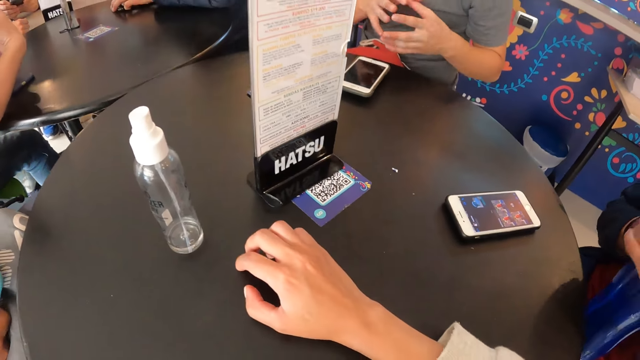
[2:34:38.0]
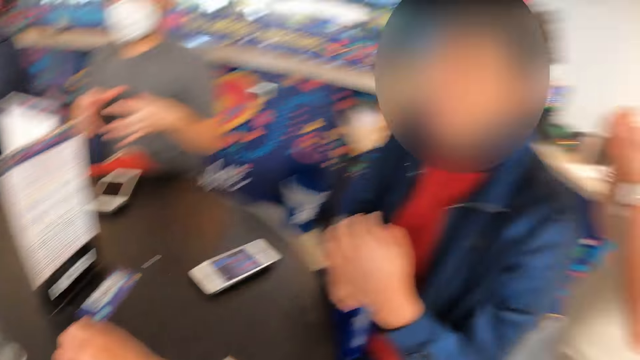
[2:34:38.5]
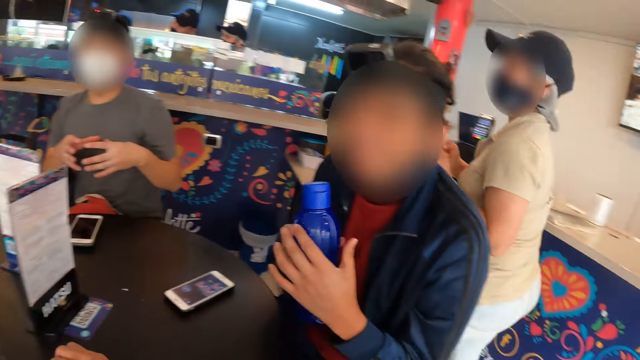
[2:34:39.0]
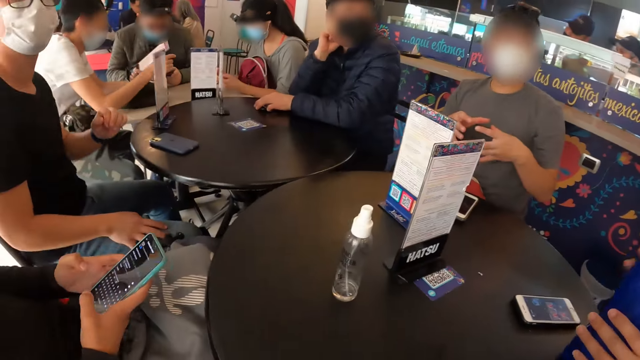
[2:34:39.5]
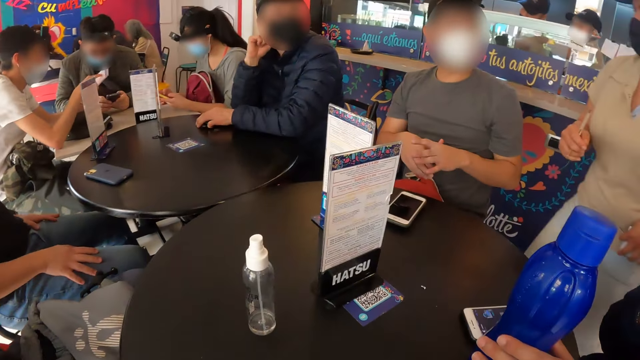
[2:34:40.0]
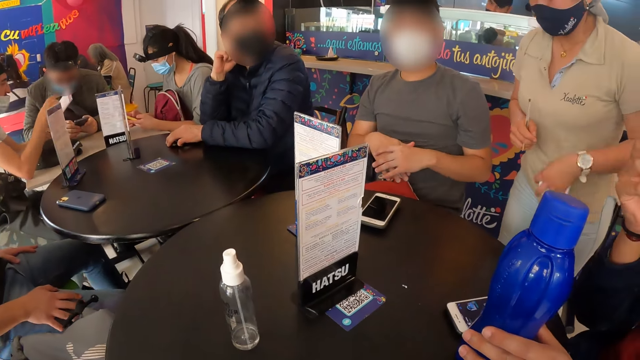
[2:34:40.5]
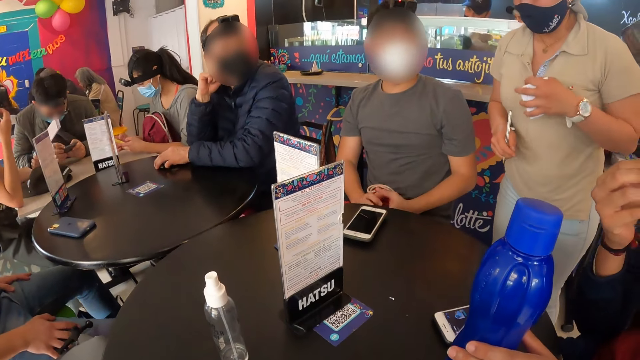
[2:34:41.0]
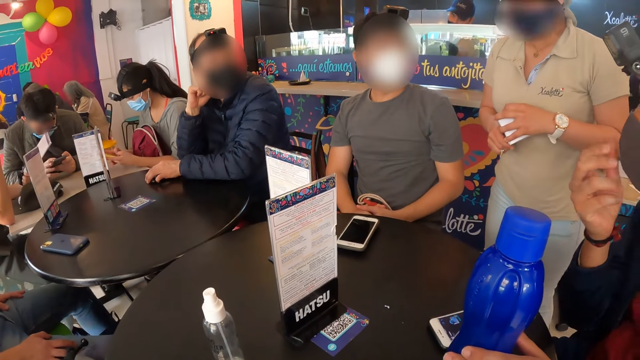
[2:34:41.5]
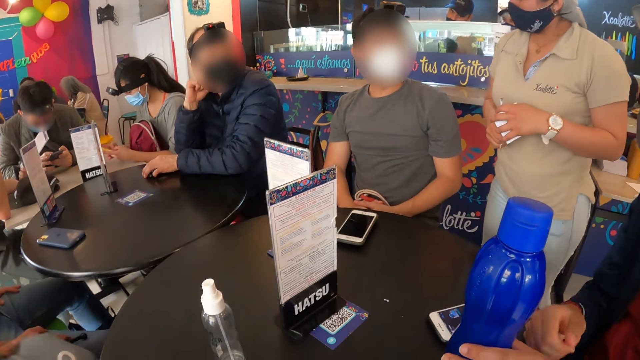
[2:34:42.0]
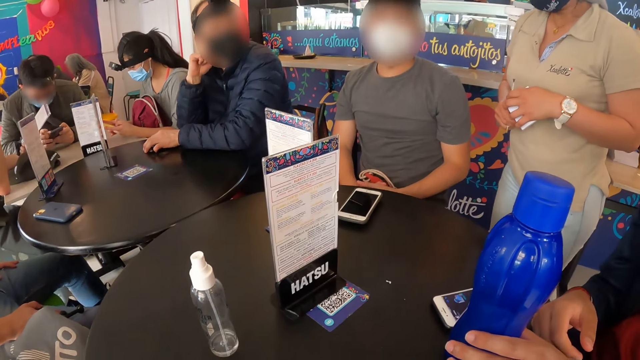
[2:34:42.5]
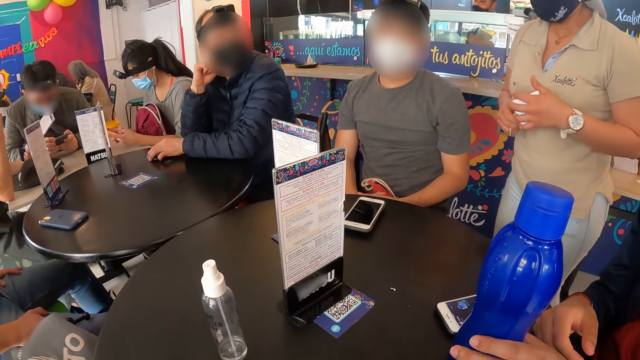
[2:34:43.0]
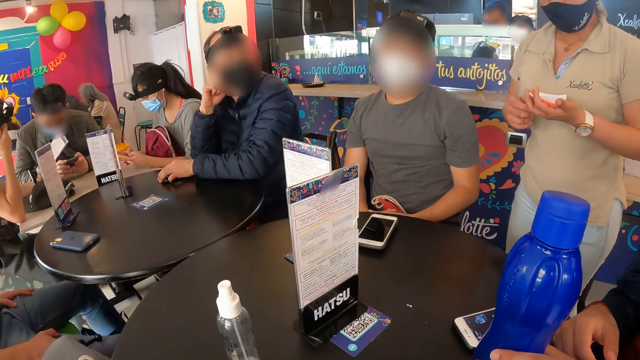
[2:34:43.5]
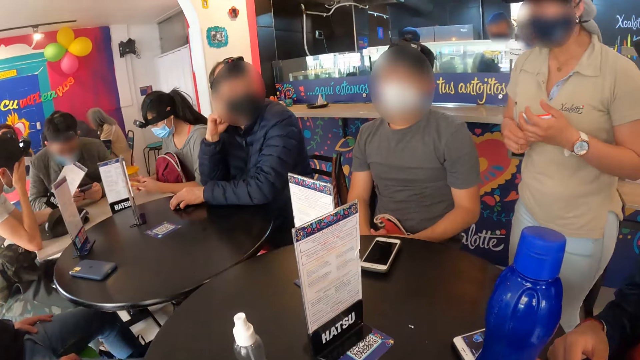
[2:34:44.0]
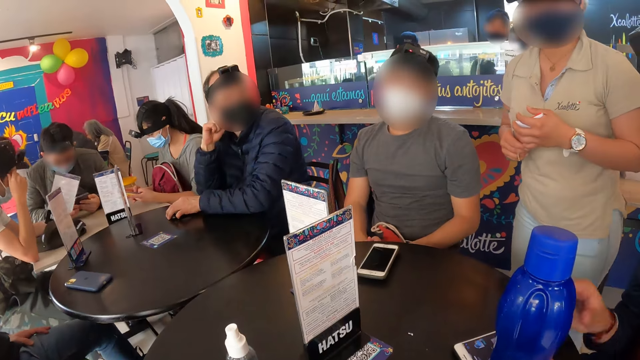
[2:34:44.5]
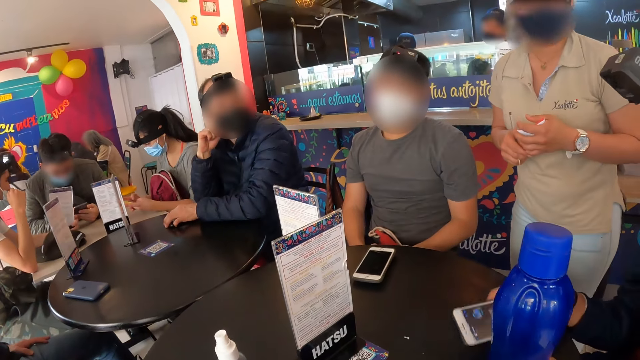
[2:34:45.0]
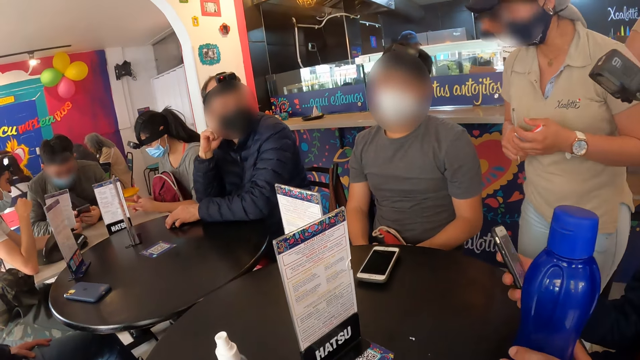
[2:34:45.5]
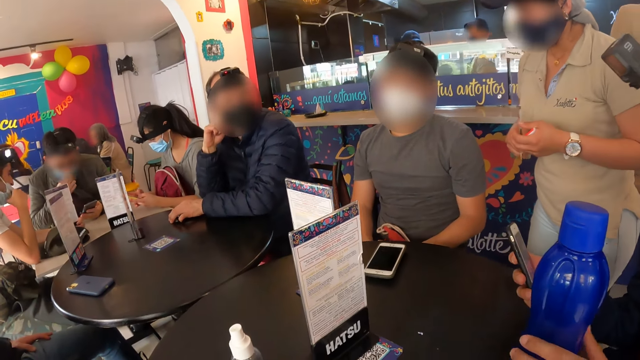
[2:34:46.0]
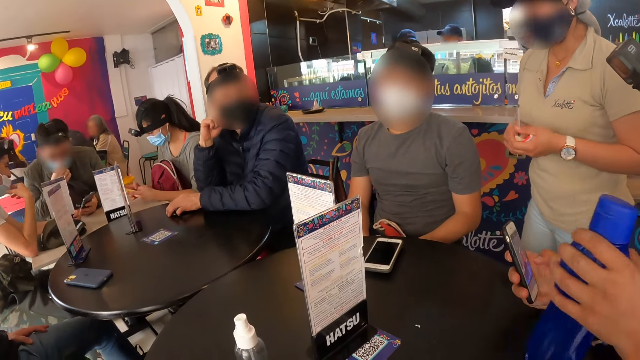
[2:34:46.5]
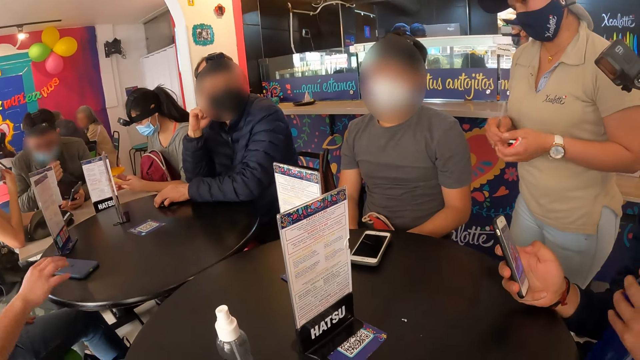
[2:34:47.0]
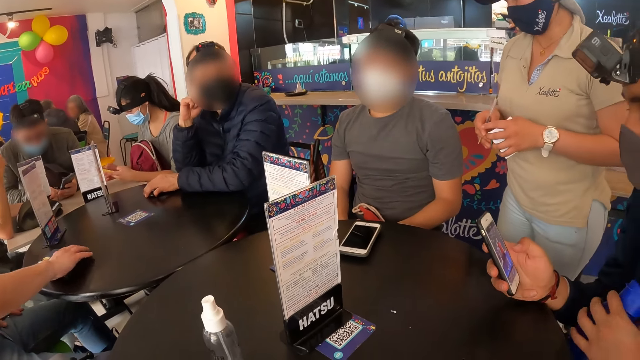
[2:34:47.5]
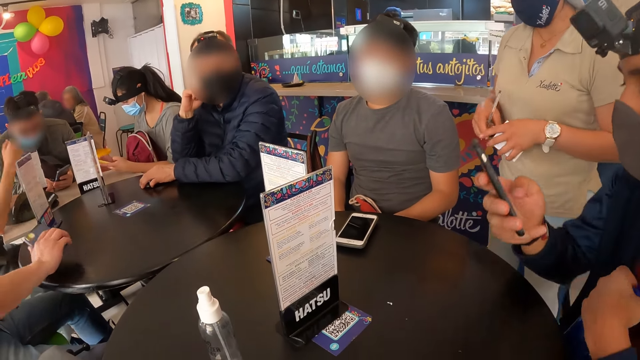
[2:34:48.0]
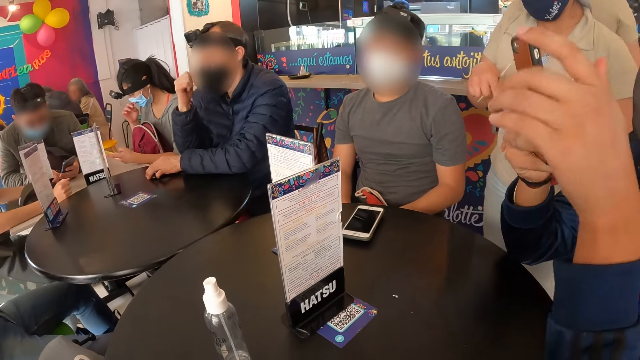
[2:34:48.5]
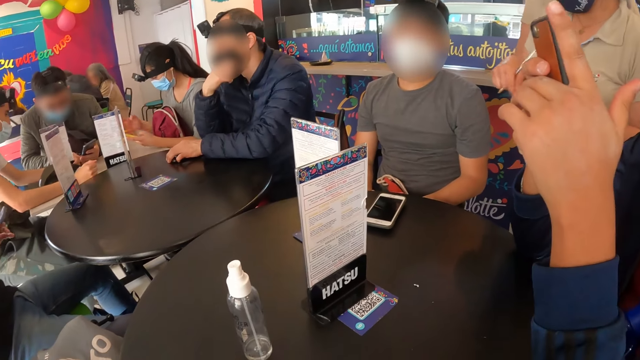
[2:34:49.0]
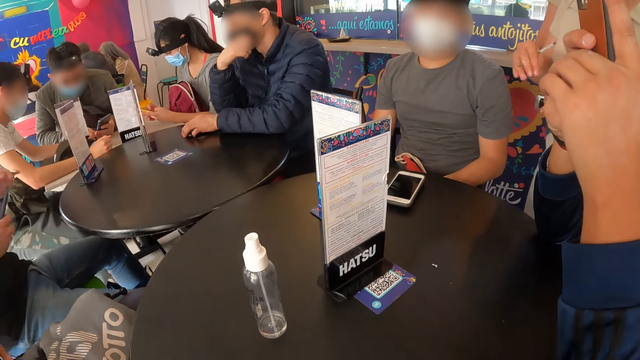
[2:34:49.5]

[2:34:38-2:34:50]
The camera wearer taps on the table. The waiter interacts with a man. The camera wearer looks around. Another man operates a phone in both hands. A woman operates a phone in both hands. A person converses with another person. Another man aligns a mask on the face. The person converses with the other person. The man scrolls through the phone with his right hand, picks up the phone on the table and picks up the bottle from the table with his left hand. The man picks up the phone and scrolls on the phone.

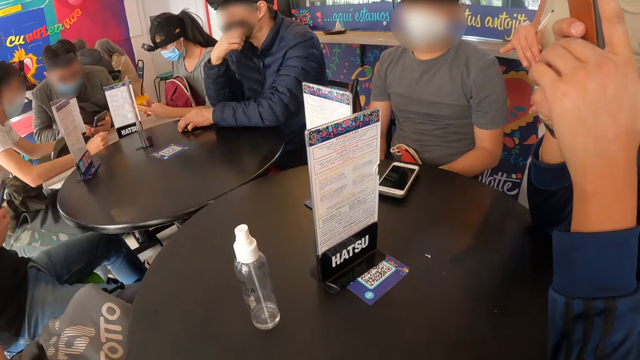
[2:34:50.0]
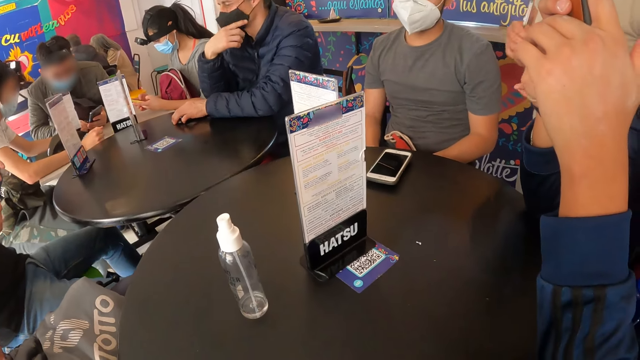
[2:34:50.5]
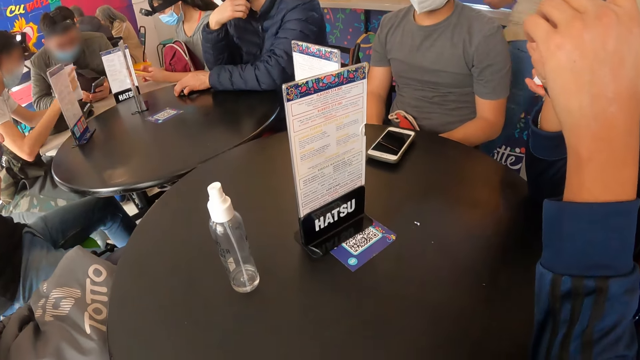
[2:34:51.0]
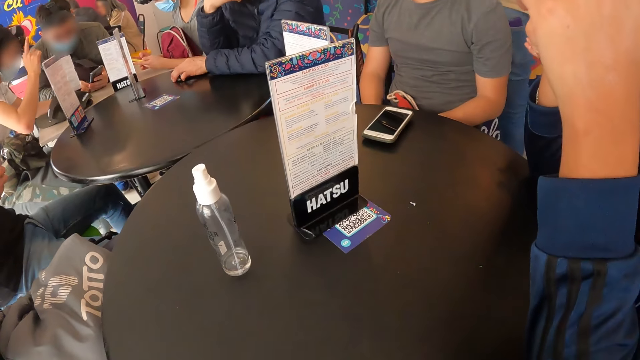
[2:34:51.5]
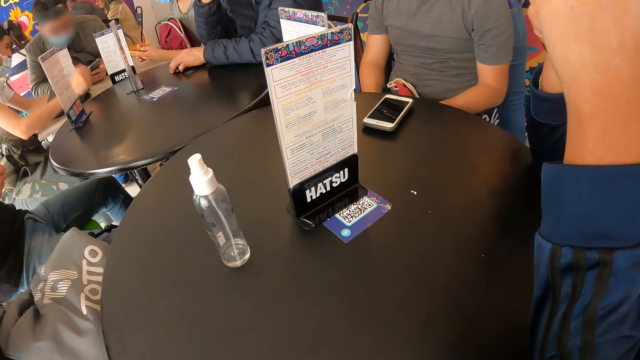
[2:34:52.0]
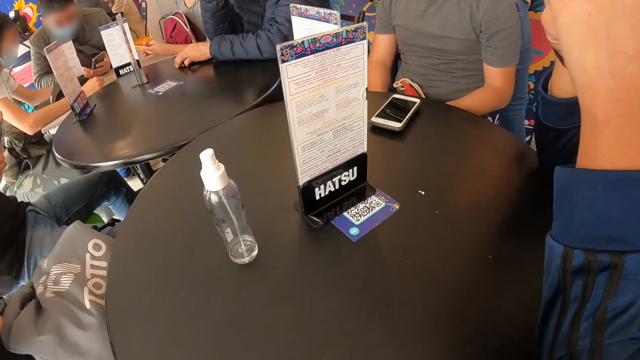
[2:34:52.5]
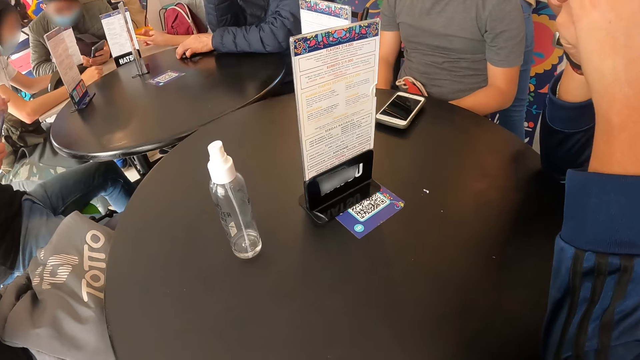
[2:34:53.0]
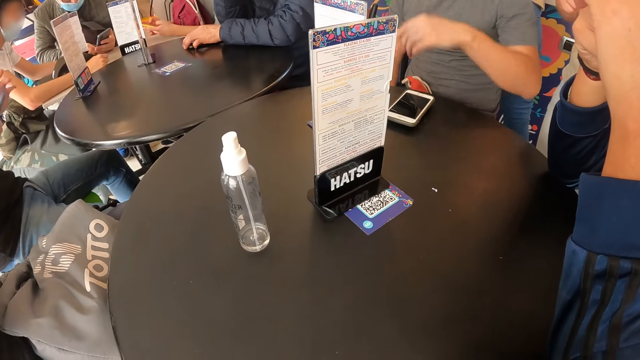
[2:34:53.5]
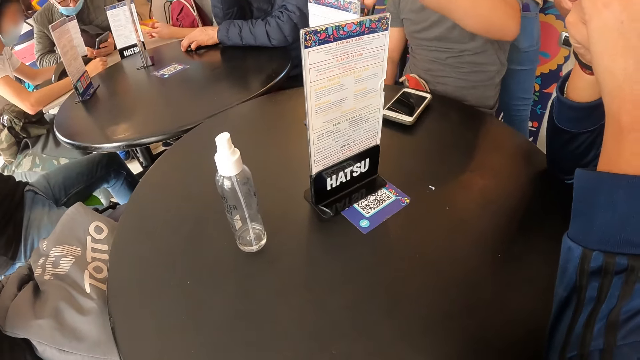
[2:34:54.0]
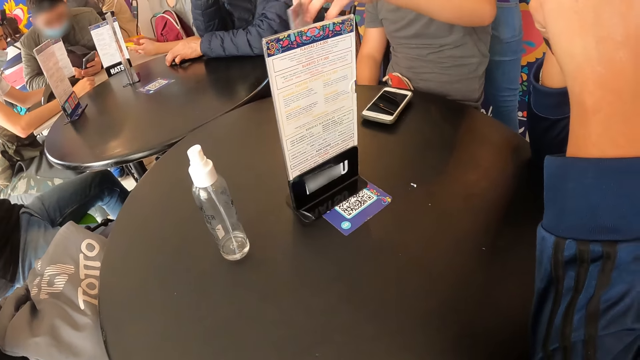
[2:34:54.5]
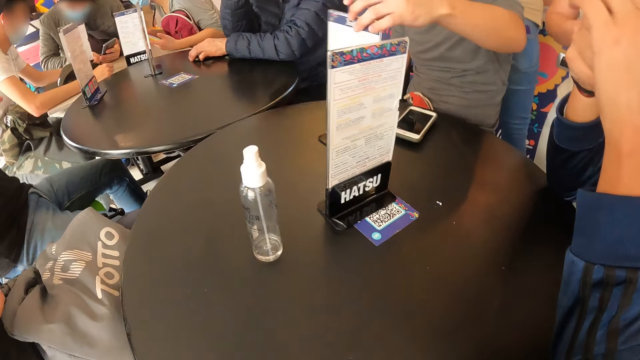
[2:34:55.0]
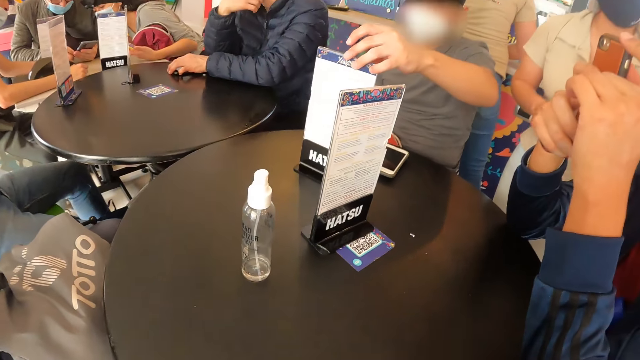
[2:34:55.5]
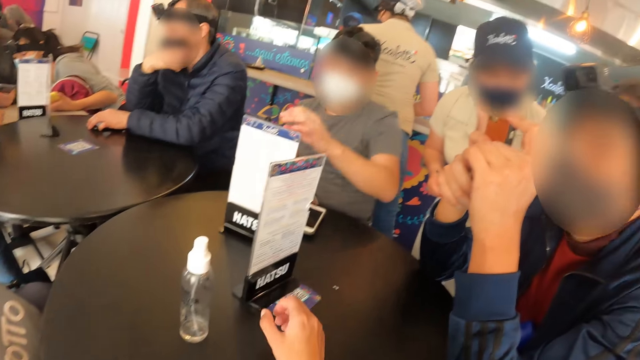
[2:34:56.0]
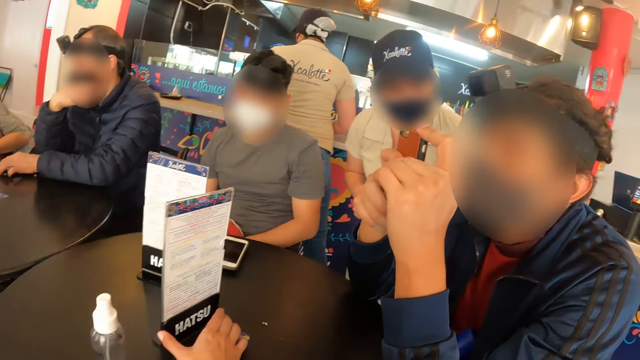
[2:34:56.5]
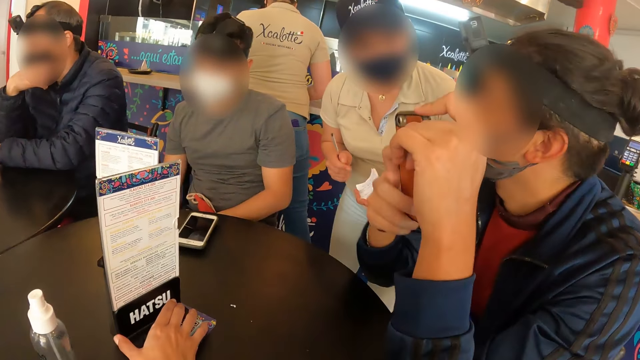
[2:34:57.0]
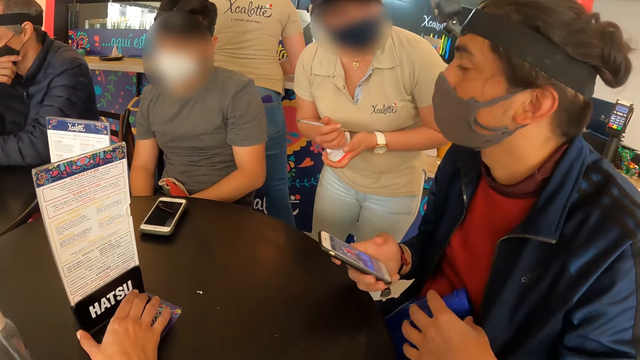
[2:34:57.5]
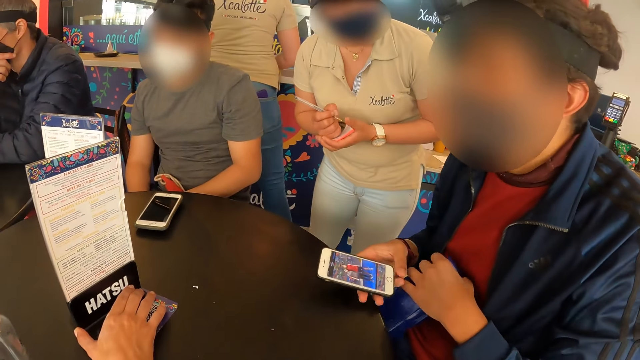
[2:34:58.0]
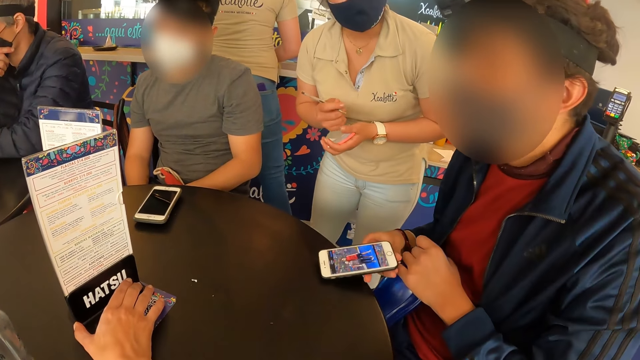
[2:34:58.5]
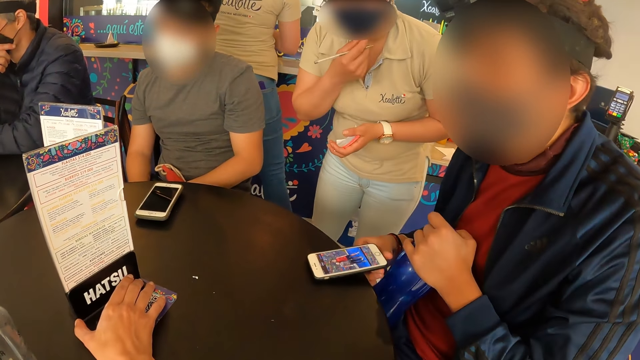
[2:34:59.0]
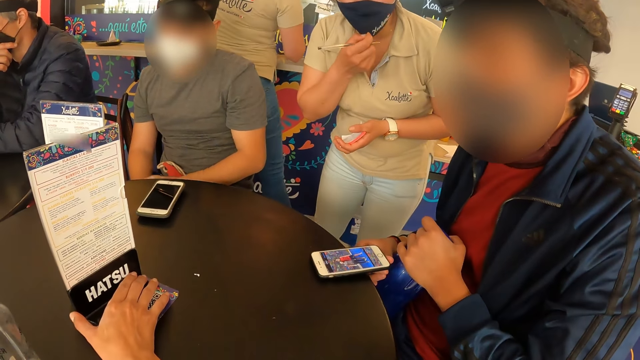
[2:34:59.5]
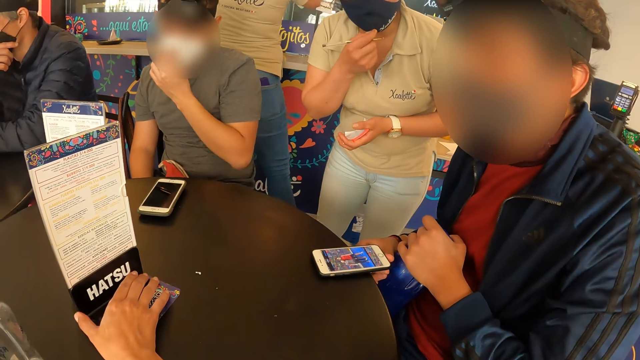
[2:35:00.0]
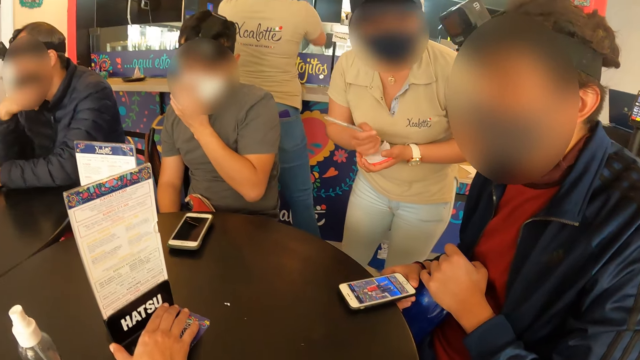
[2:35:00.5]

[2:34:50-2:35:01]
A person aligns a mask on the face. Another person sways a hand. A man moves the menu on the table with his left hand and turns the menu on the table. The camera wearer touches the menu on the table. Another man places the phone in his right hand on the table. The waiter touches the mask on her face with her right hand and aligns the mask on the face. The first man touches the face.
